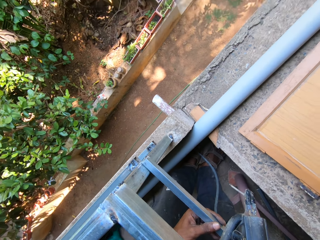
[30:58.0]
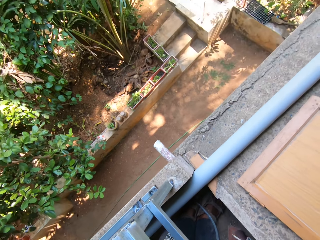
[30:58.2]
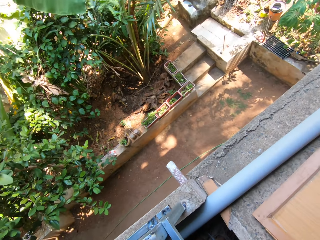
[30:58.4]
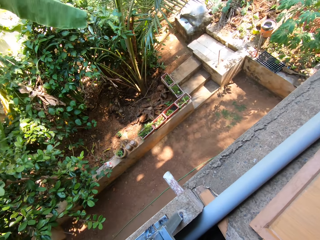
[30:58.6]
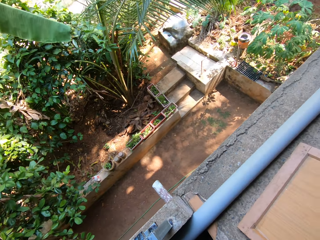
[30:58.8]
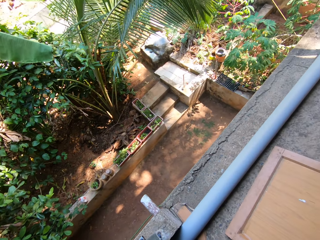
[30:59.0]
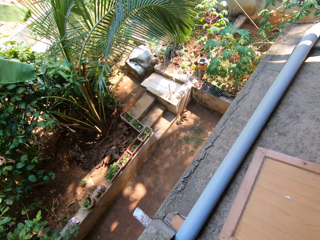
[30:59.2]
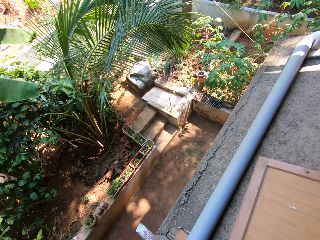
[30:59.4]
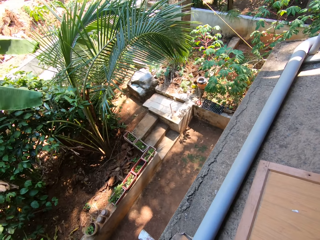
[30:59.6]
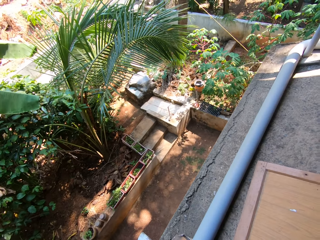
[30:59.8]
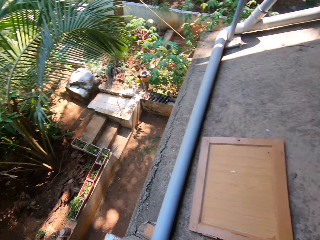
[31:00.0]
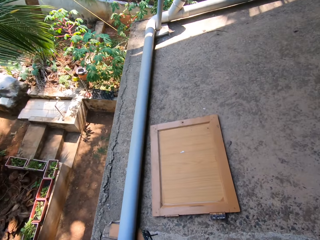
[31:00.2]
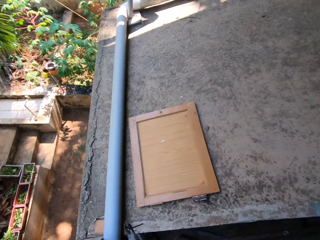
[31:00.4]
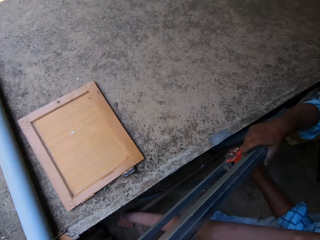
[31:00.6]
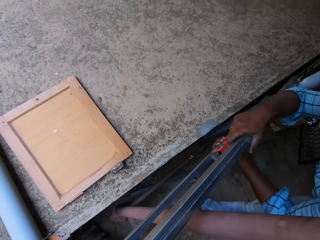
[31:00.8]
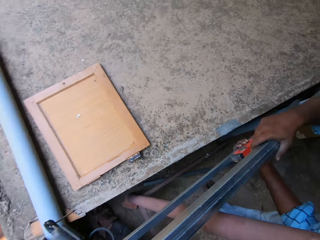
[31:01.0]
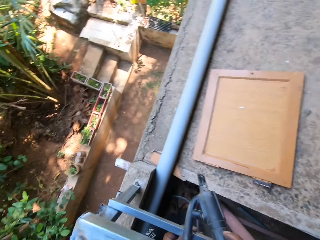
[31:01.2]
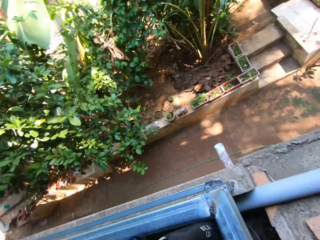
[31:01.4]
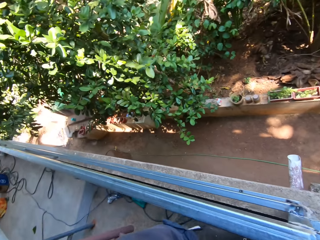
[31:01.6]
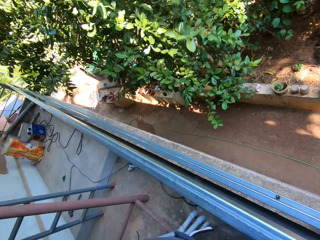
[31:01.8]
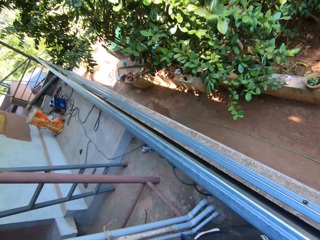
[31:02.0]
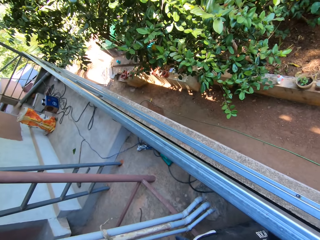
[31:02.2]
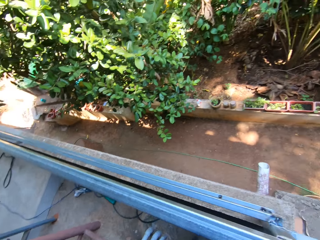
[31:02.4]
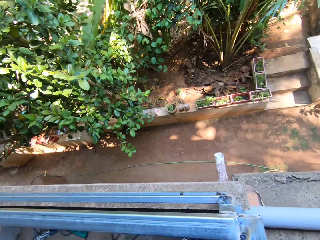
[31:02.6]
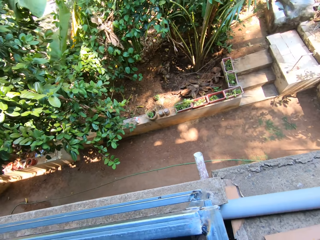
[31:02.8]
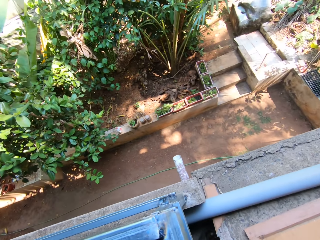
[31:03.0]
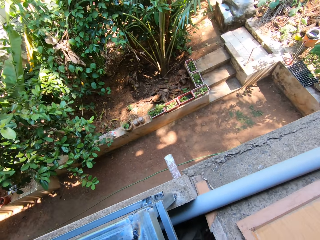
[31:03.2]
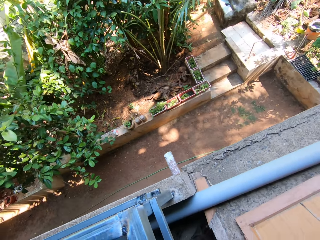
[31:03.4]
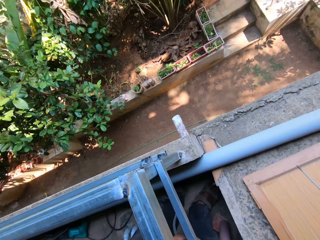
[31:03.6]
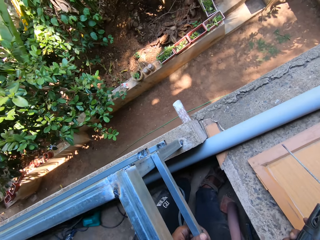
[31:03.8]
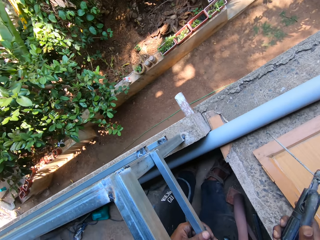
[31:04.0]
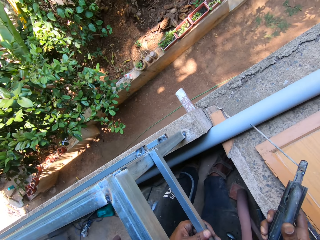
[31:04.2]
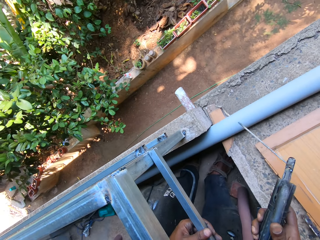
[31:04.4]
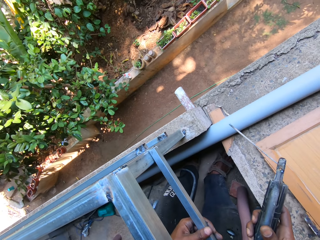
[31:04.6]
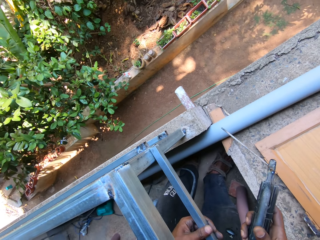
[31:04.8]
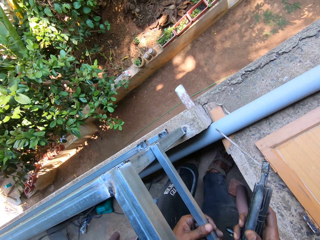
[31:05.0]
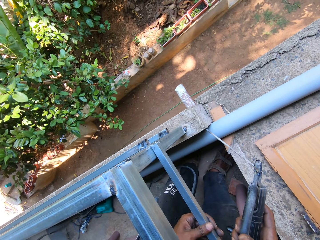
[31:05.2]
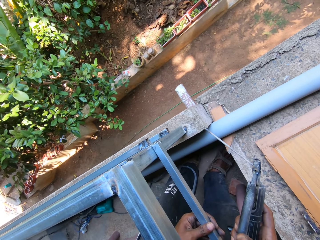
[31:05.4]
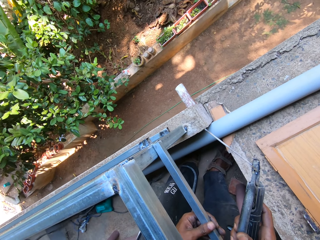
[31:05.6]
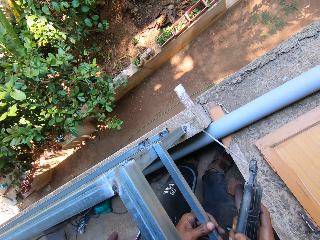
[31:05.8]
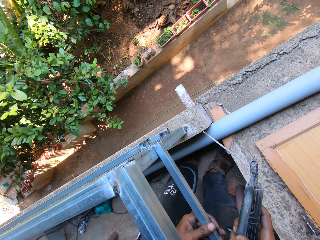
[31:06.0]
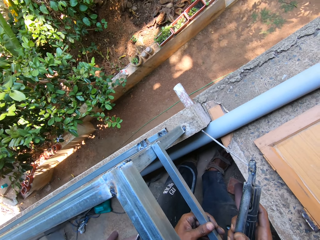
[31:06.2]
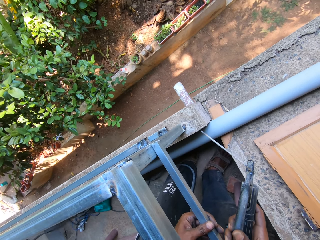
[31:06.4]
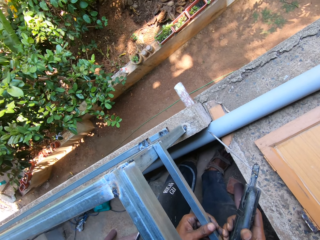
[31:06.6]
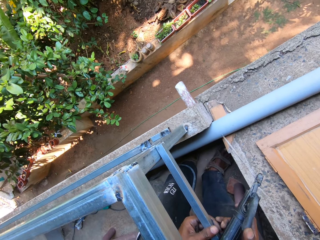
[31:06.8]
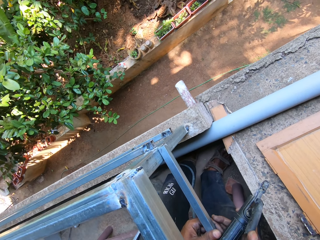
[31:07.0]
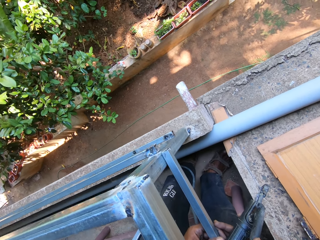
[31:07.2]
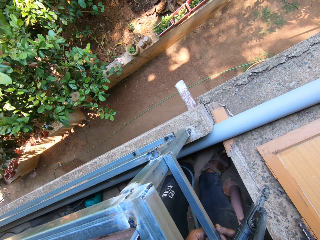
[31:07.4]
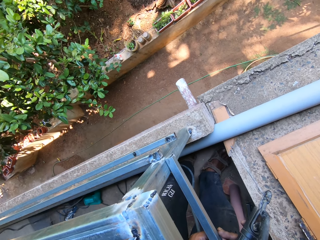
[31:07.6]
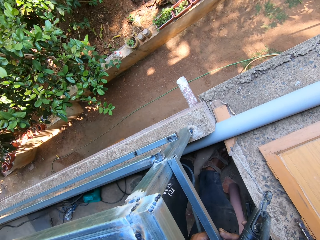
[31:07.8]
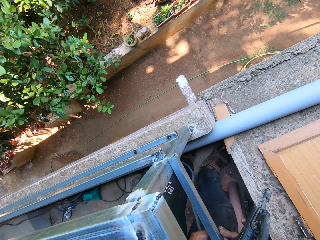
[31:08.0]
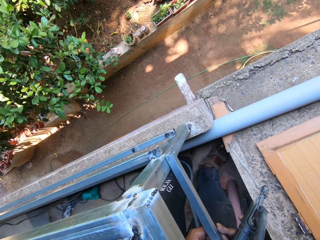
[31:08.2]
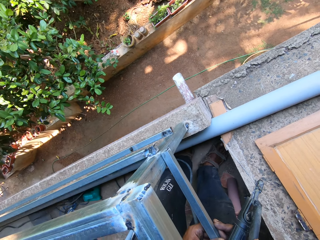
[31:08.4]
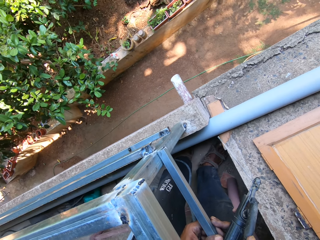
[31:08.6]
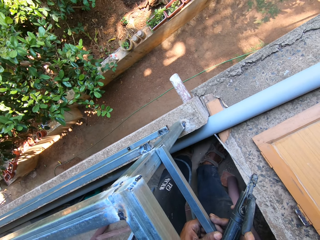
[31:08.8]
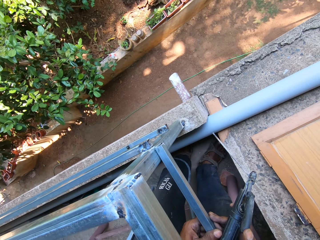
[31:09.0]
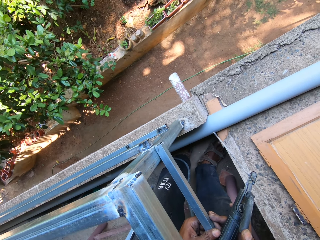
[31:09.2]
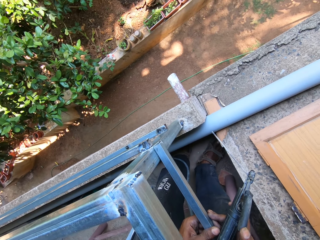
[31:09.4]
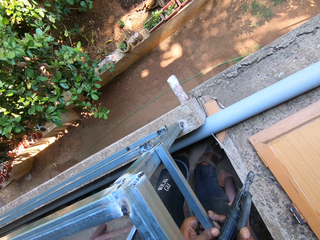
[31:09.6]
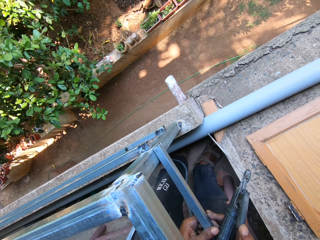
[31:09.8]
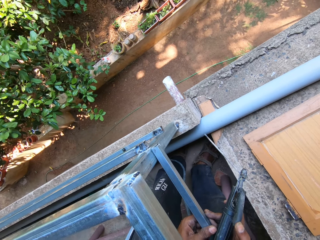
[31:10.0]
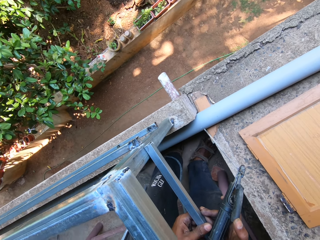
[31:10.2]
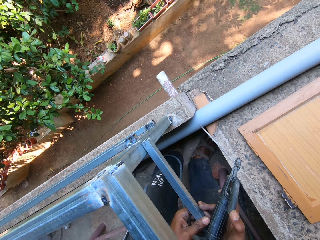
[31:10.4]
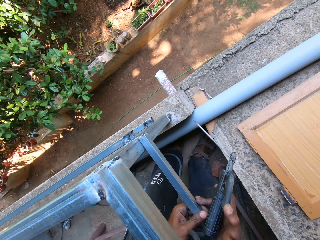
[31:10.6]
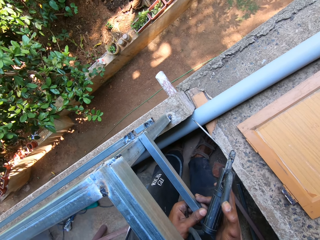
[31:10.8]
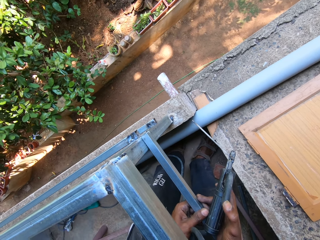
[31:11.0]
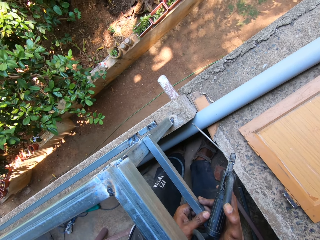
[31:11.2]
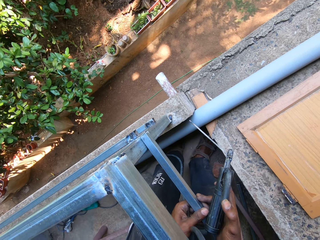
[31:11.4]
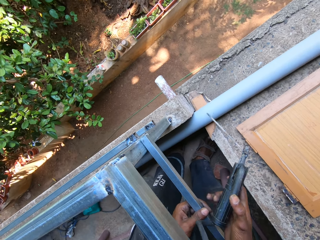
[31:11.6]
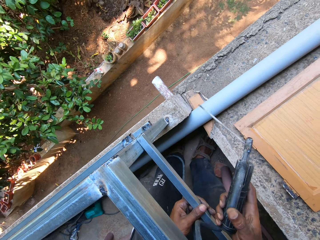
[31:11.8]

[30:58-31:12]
The camera wearer interacts with a man. He holds the electrode holder in his right hand. He interacts with the man. He adjusts the iron bar with both hands. He fixes a metal.

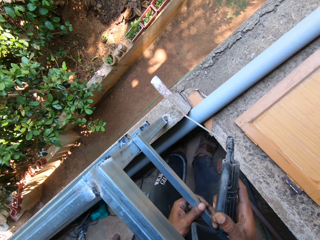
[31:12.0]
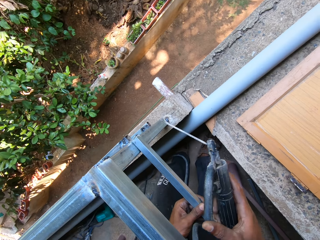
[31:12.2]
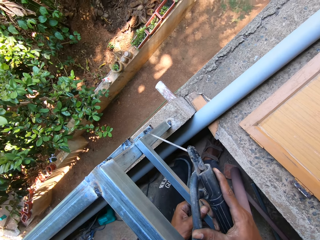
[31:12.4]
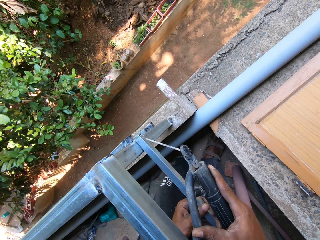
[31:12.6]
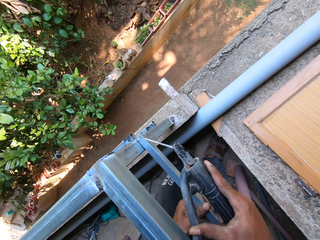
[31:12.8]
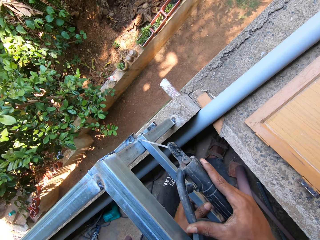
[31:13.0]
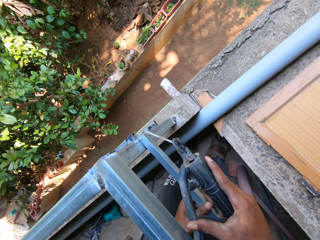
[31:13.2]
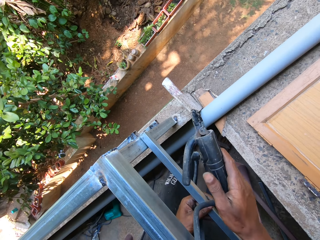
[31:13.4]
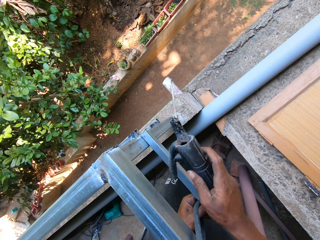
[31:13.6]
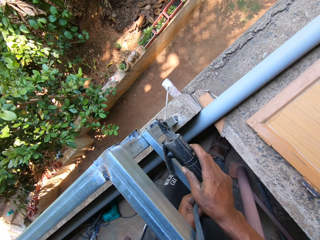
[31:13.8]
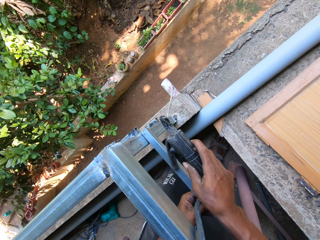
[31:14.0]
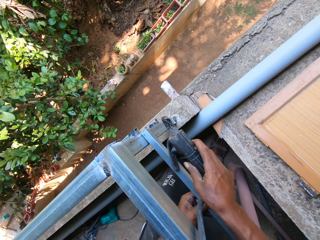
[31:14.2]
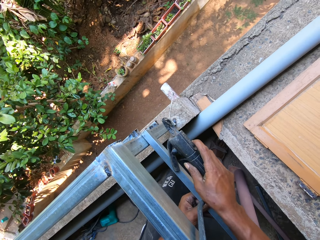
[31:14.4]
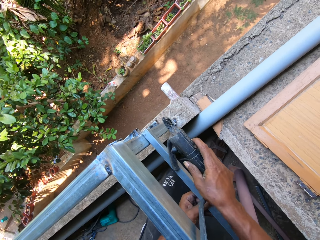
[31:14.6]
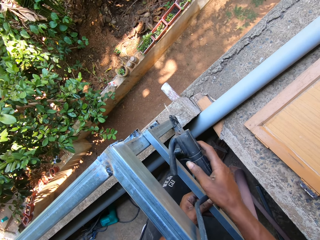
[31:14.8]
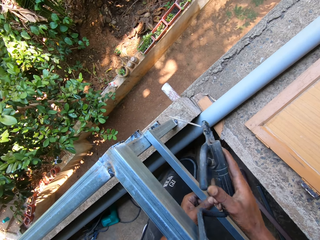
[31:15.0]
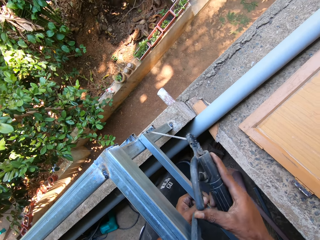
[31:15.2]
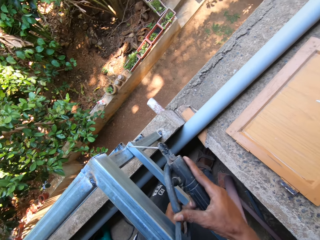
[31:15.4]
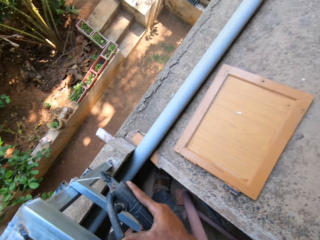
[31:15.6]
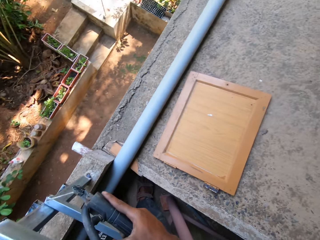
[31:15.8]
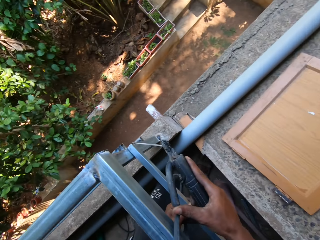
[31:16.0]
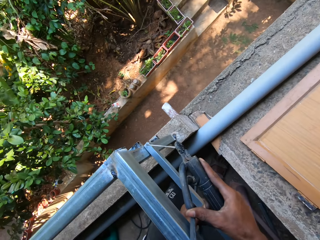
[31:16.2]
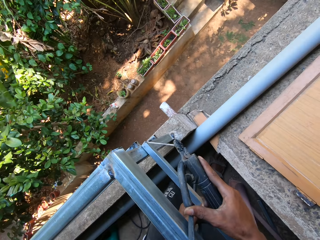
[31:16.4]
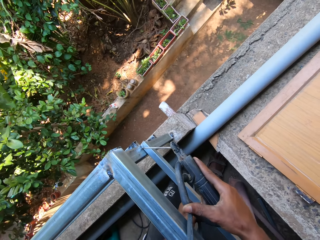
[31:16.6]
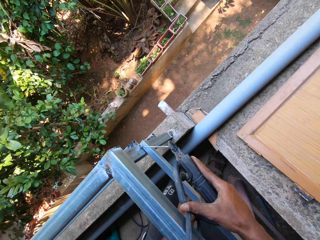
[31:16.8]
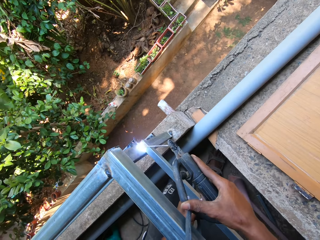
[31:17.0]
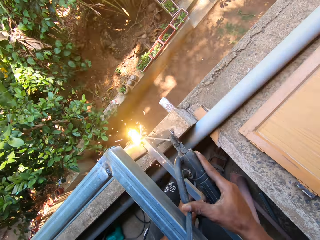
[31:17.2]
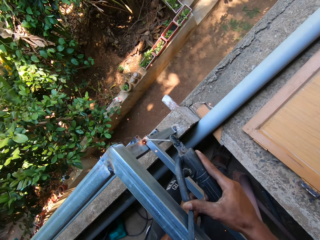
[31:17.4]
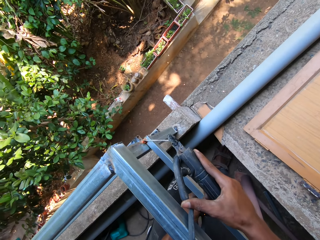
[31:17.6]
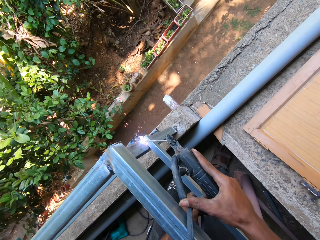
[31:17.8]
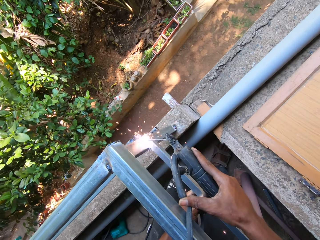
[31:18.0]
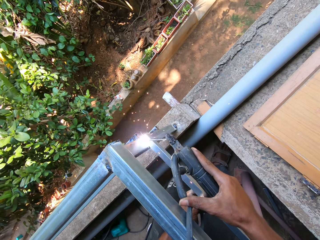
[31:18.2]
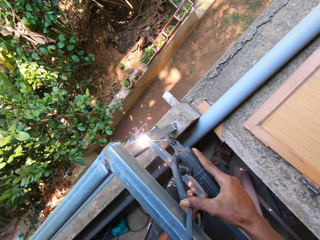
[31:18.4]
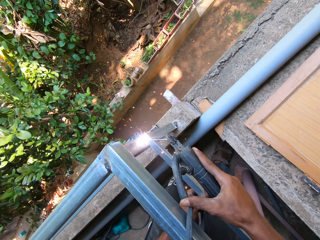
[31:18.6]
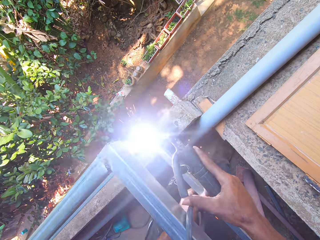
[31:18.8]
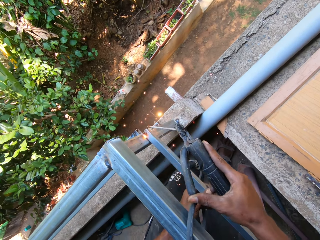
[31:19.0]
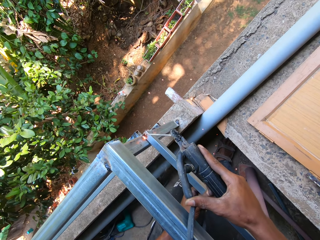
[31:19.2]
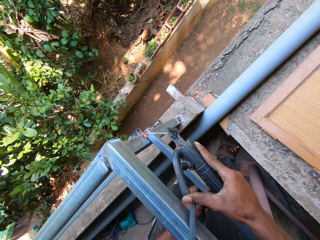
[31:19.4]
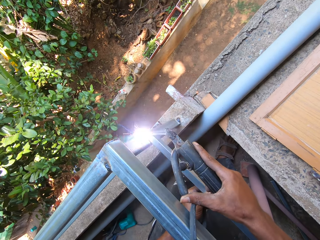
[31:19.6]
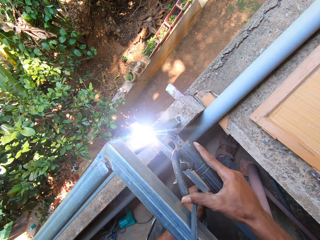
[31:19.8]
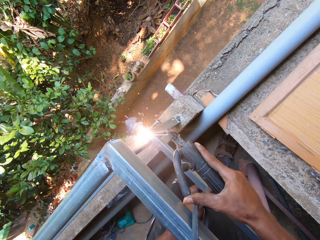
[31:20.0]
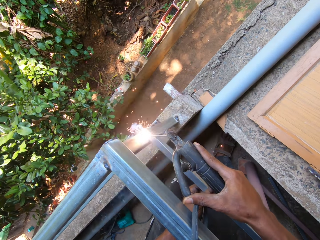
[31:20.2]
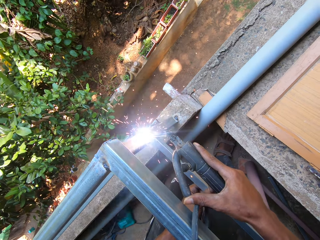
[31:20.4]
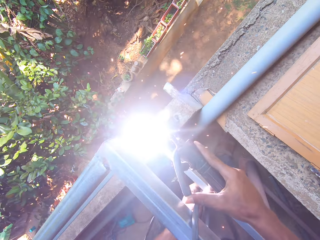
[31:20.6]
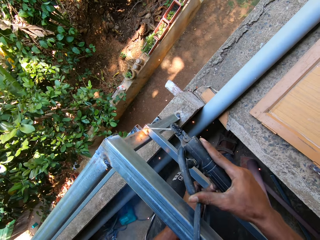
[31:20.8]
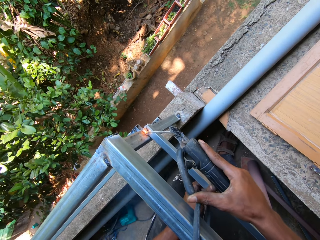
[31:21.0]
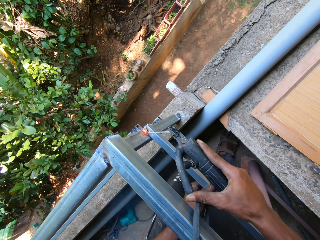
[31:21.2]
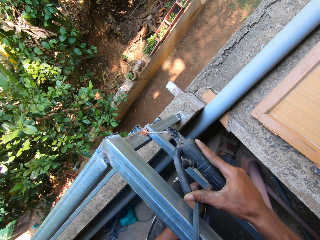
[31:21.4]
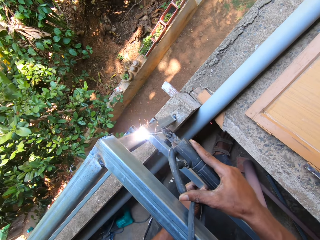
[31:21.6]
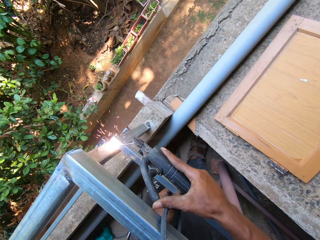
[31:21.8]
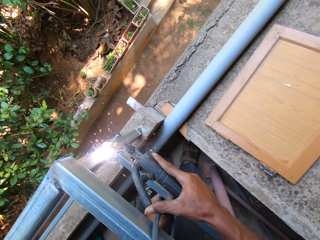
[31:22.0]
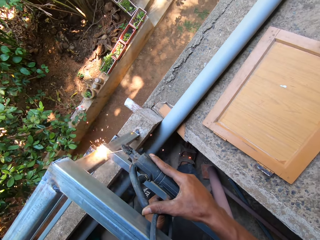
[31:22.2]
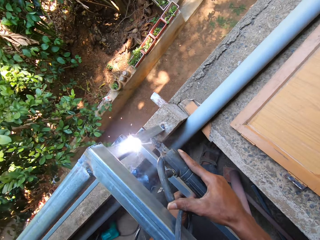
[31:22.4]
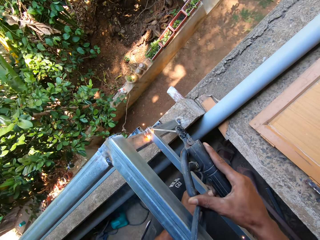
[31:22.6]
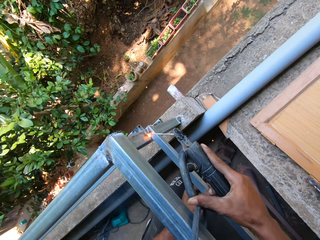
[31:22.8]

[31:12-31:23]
The camera wearer hits the iron bar with the electrode holder in his right hand. He welds the iron bar to the iron railings with the electrode holder in his right hand.
